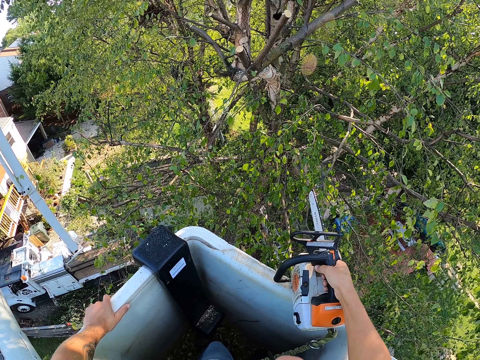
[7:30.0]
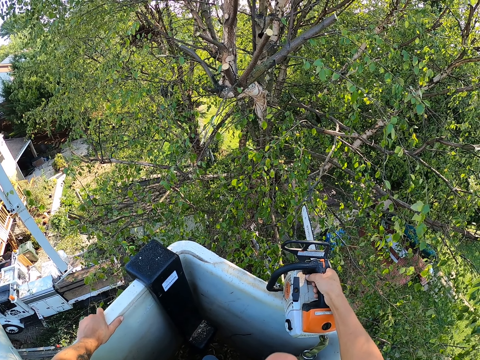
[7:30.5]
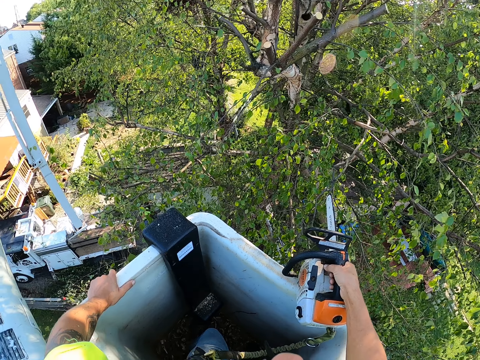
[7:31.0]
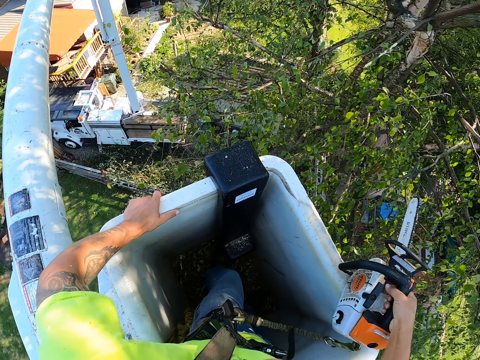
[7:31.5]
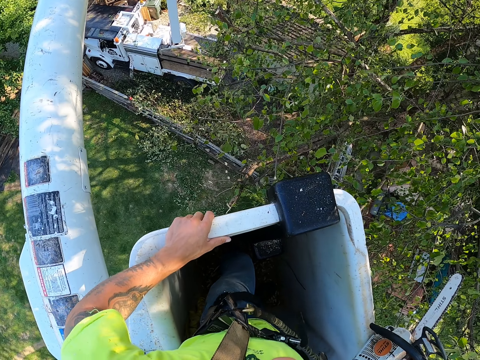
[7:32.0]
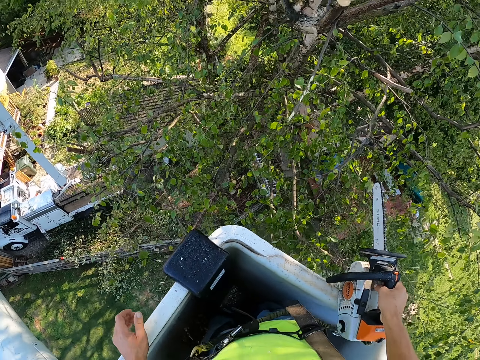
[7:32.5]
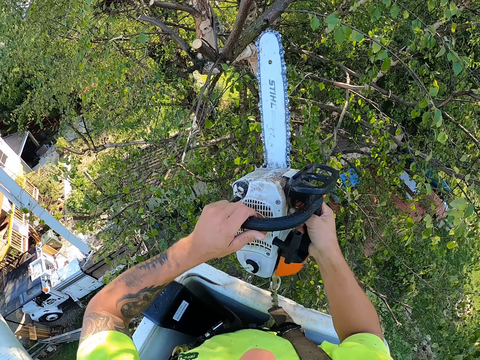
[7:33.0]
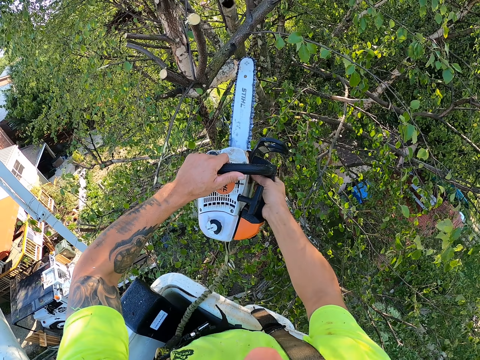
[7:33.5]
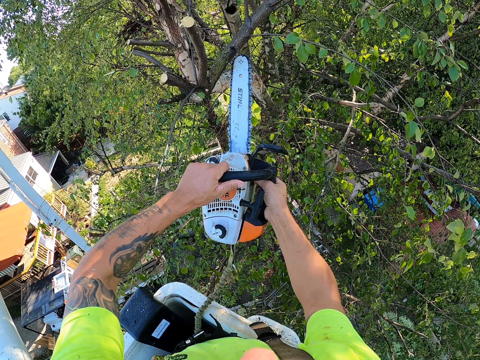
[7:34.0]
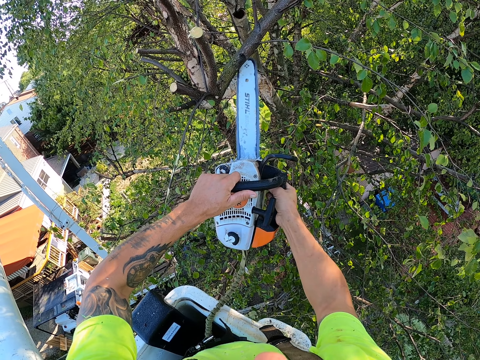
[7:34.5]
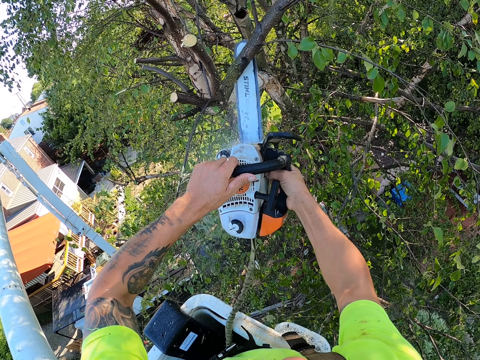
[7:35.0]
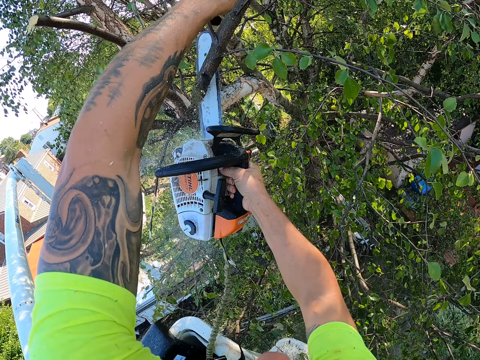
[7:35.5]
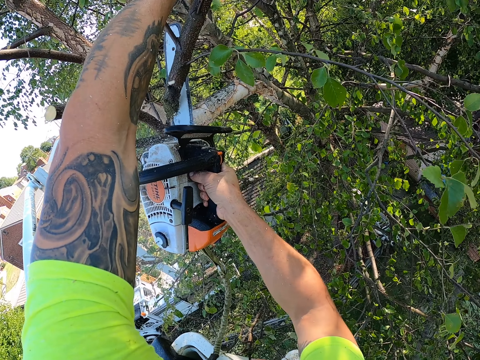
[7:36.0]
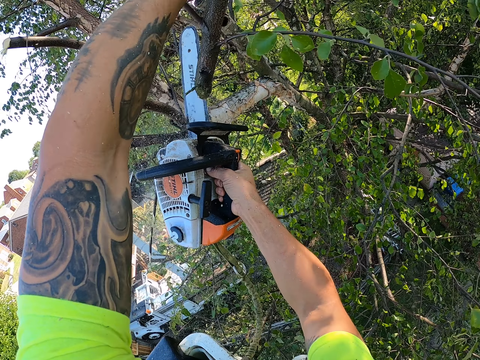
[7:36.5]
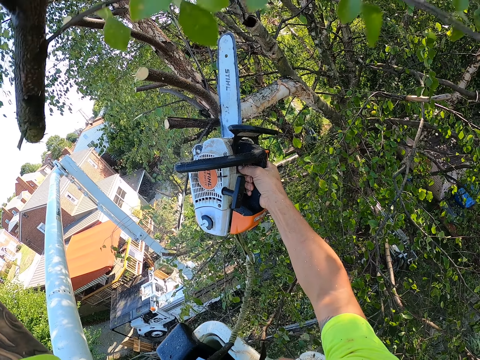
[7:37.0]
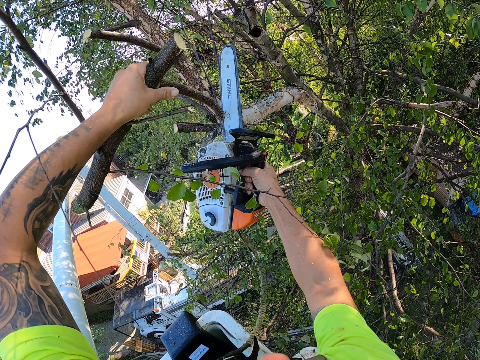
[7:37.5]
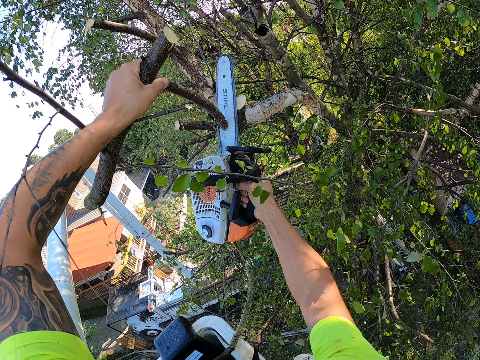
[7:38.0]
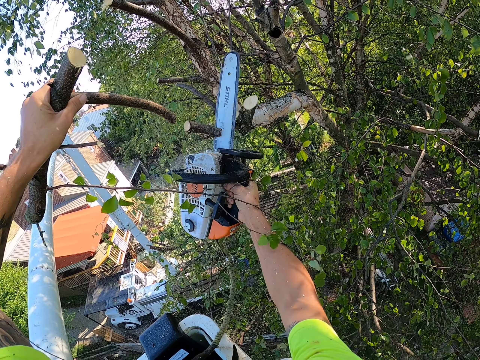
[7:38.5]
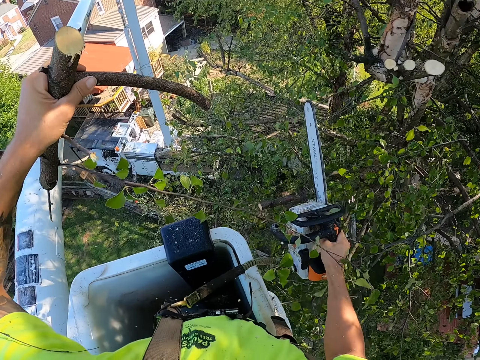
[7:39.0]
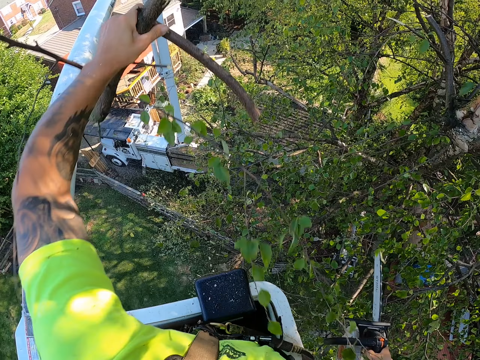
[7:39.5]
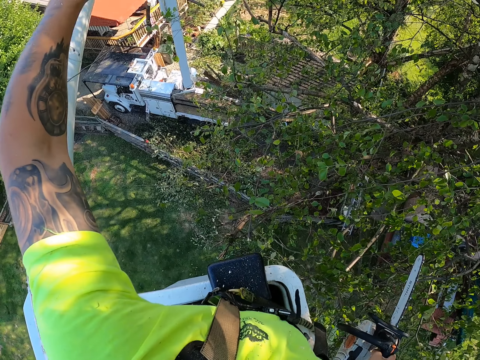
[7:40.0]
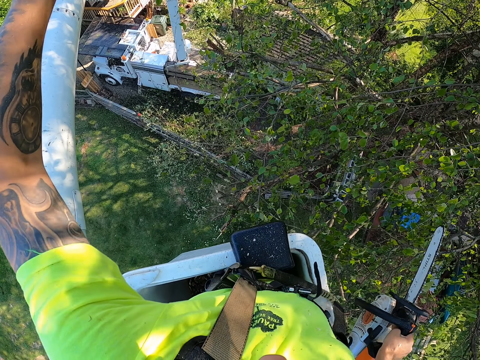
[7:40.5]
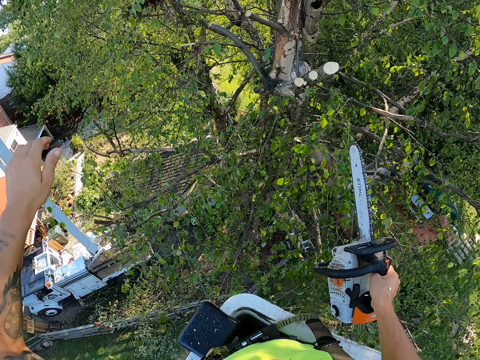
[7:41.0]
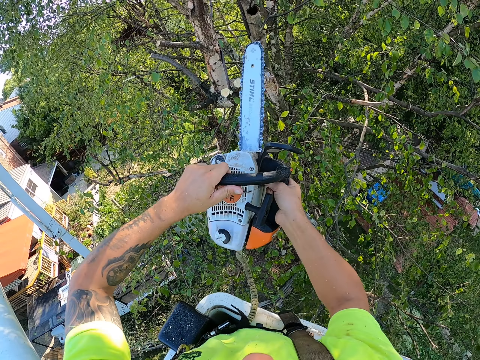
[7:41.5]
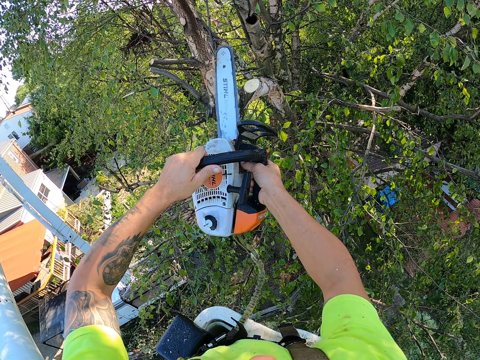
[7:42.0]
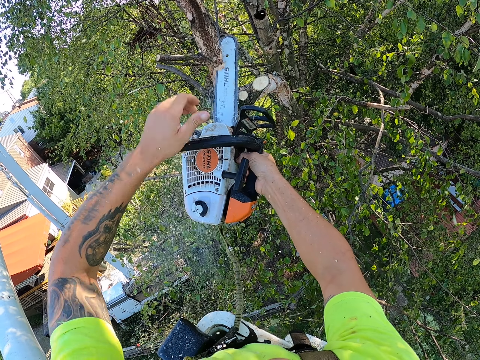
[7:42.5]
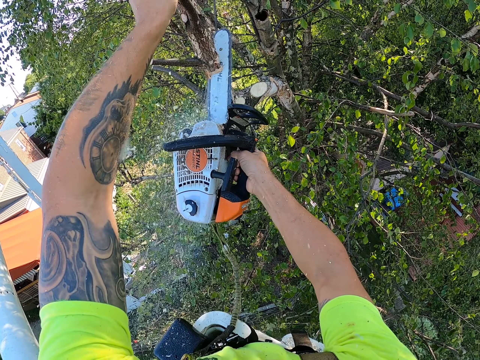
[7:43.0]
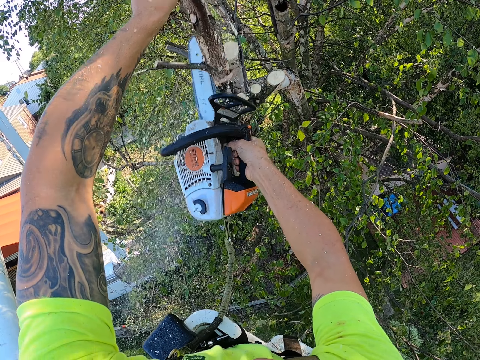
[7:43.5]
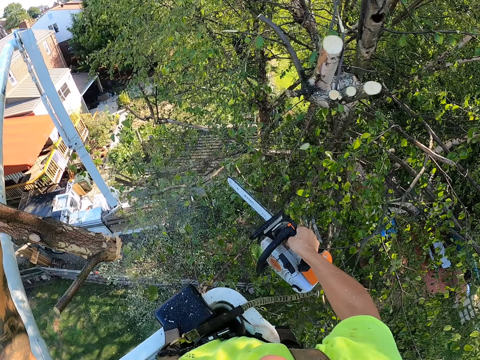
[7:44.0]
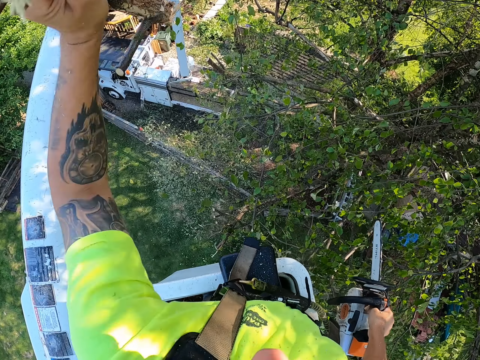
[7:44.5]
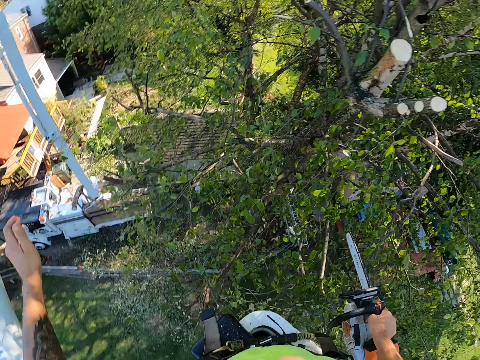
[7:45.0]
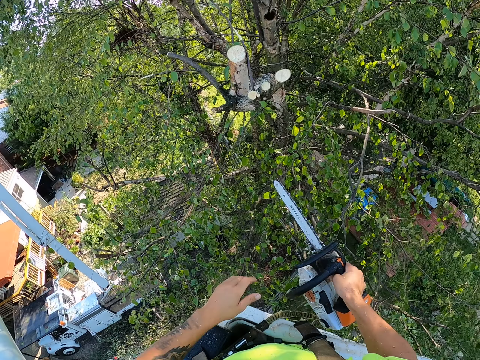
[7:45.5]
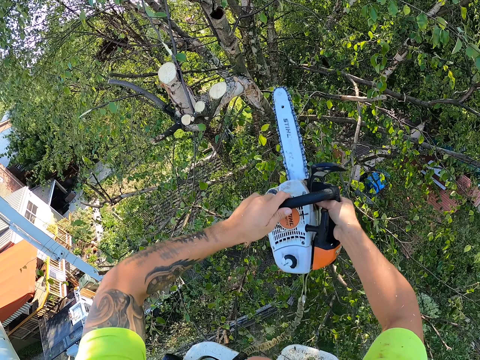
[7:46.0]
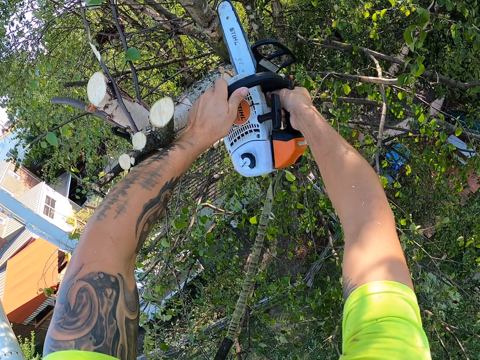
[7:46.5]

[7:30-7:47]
The camera wearer cuts the tree branch with the chain saw in both hands. He grabs the tree branch with his left hand. He holds the bud. He cuts another bud. He drops the tree branch from a cherry picker on the ground with his left hand. He throws branches. He cuts the tree branch with the chain saw in both hands. He grabs the tree branch with his left hand. He holds the branch. He drops the tree branch from the cherry picker on the ground with his left hand. He throws the branch down. He cuts the tree branch with the chain saw in both hands.

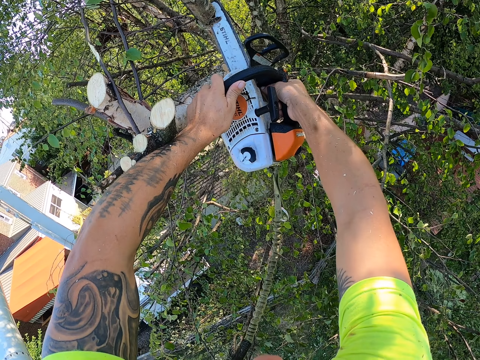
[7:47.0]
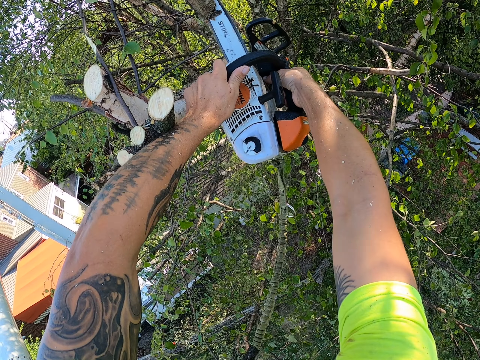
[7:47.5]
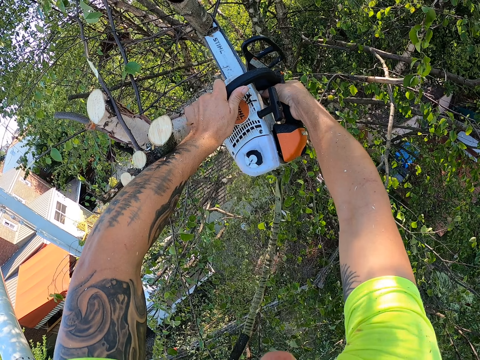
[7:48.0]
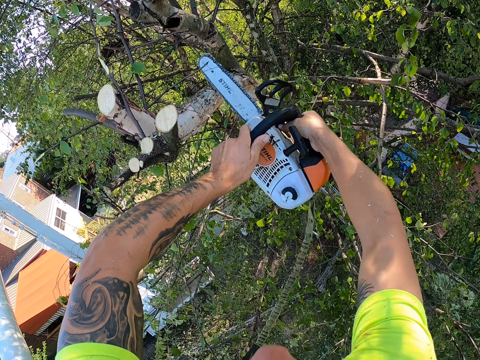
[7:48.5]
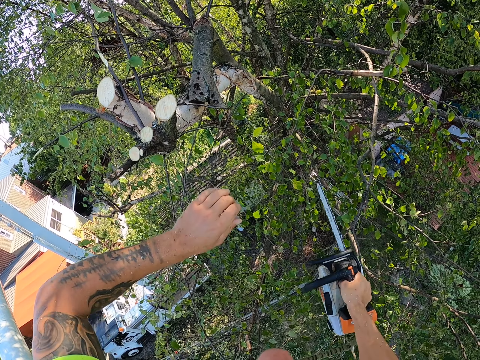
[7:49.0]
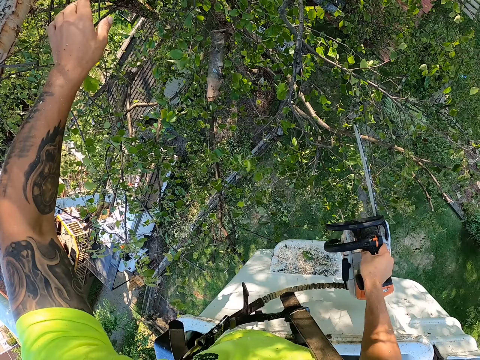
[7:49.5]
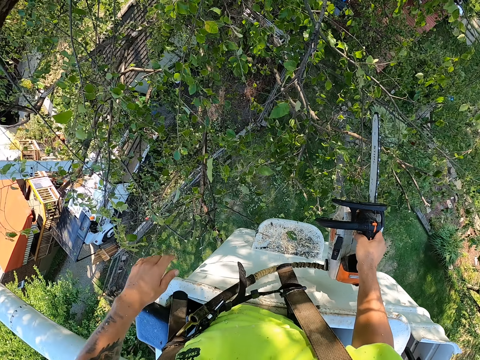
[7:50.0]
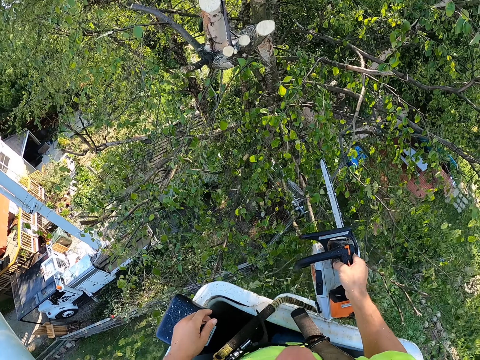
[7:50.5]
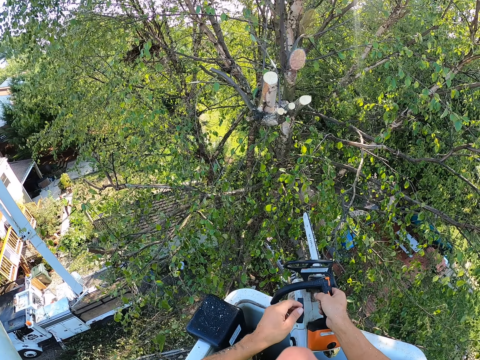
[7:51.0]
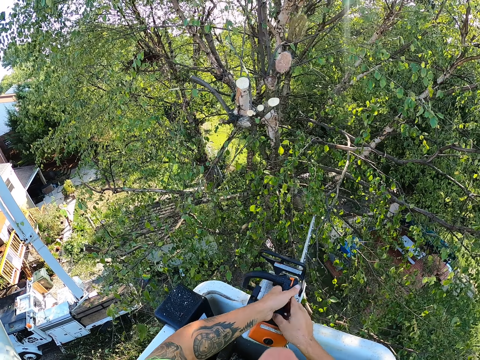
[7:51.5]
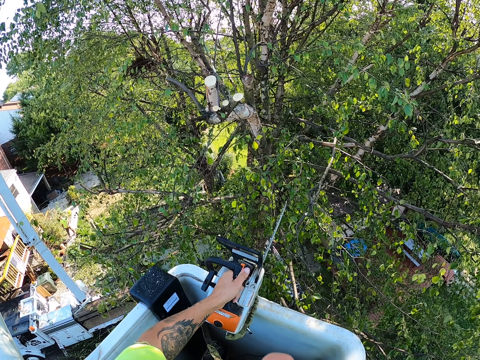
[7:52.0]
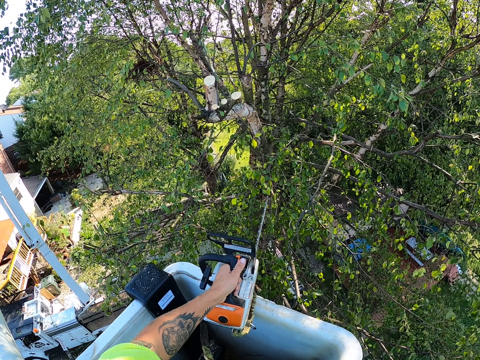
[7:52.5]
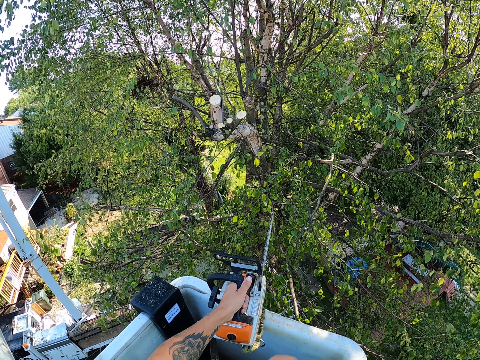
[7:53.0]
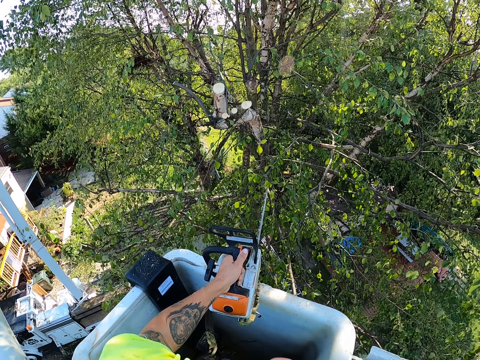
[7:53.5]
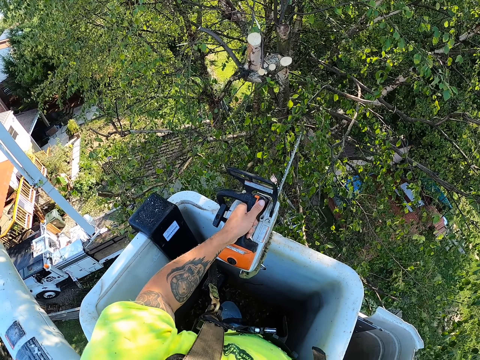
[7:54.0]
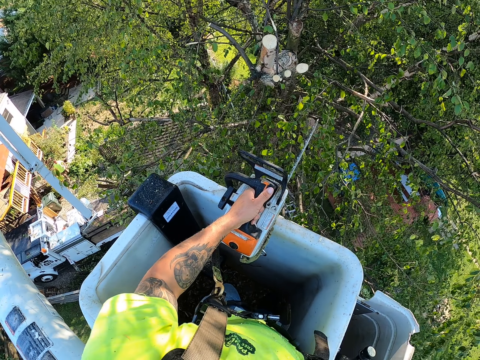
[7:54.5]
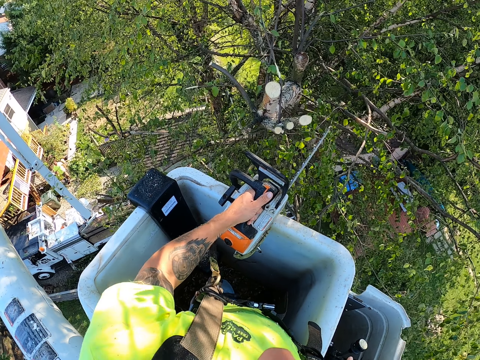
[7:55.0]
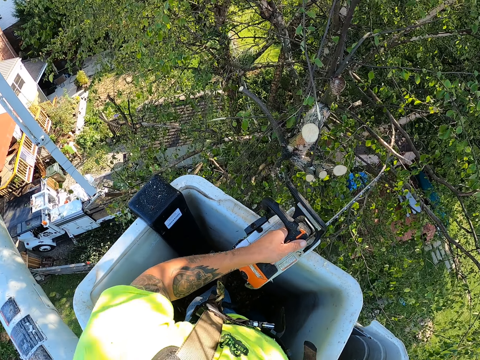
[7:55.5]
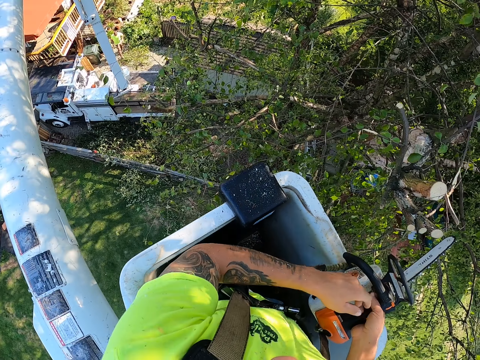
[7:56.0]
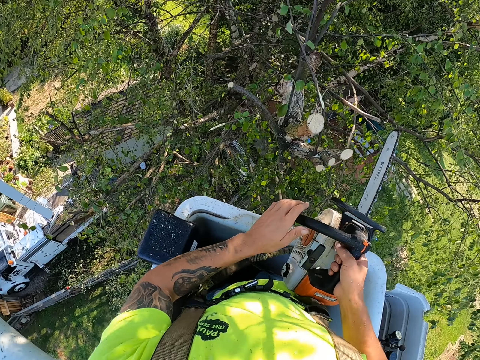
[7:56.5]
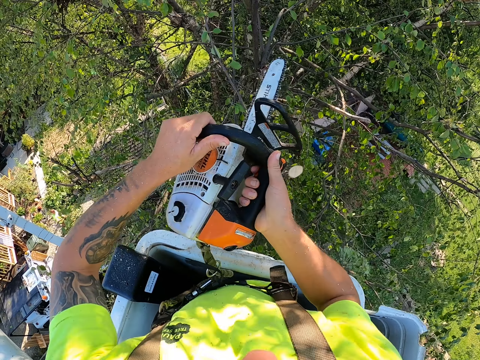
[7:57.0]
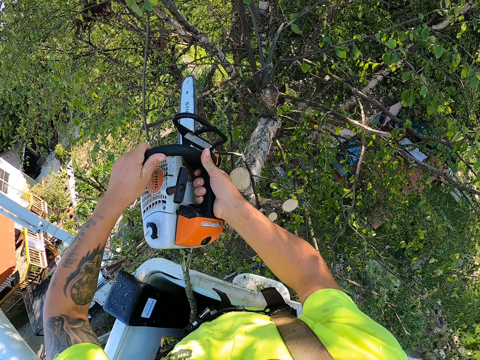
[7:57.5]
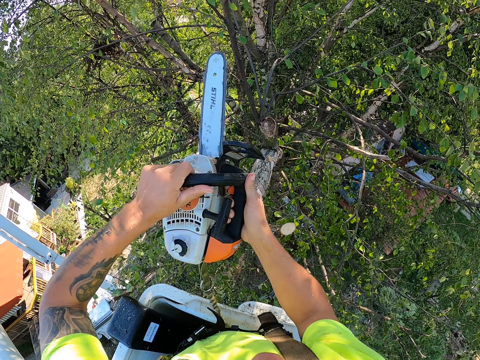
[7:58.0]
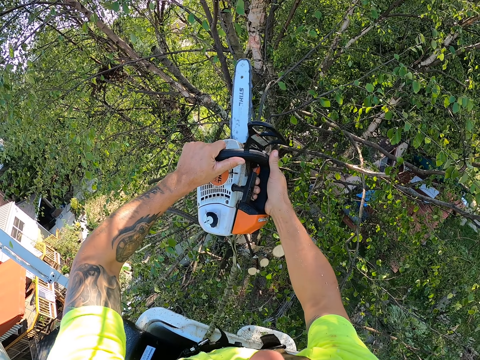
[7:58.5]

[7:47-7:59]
The camera wearer passes the chainsaw from his right hand to his left hand. He cuts the tree branch with the chain saw in both hands.
